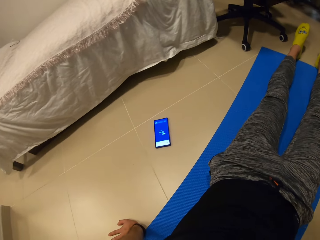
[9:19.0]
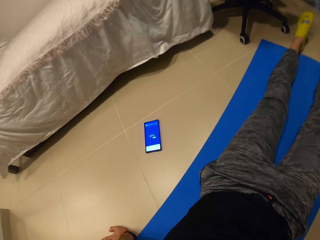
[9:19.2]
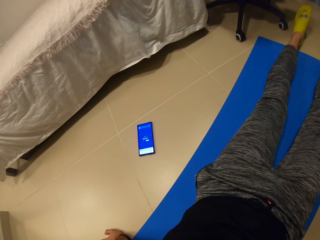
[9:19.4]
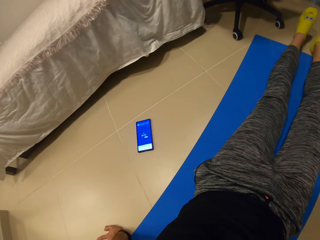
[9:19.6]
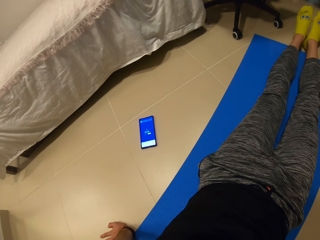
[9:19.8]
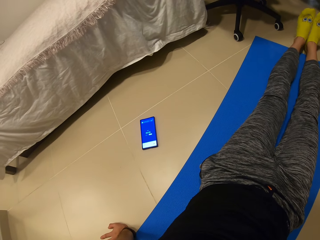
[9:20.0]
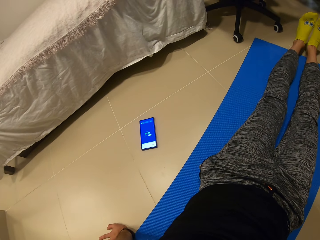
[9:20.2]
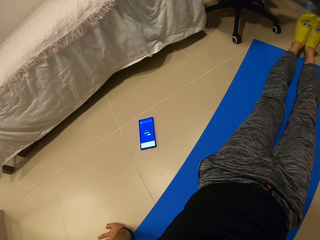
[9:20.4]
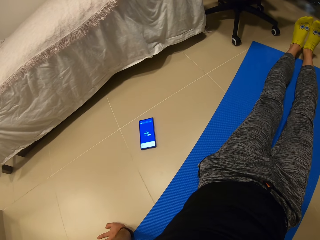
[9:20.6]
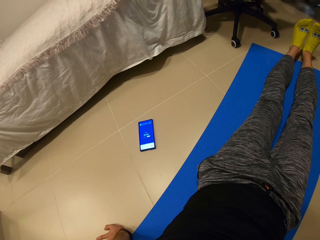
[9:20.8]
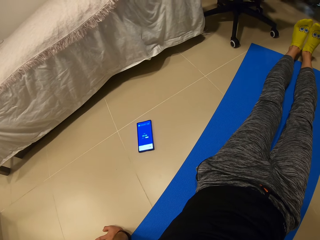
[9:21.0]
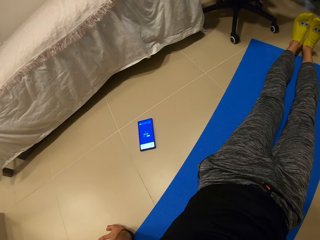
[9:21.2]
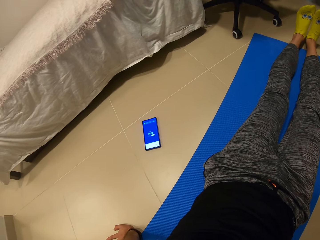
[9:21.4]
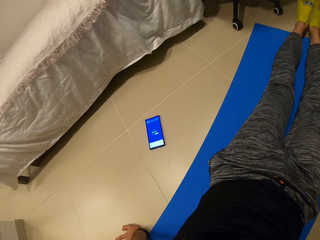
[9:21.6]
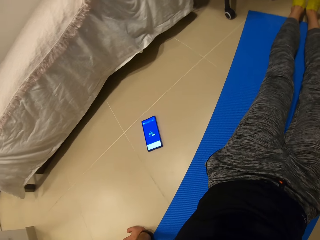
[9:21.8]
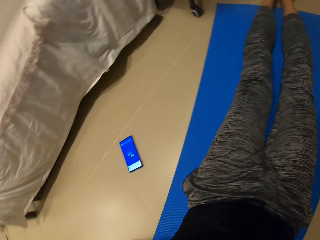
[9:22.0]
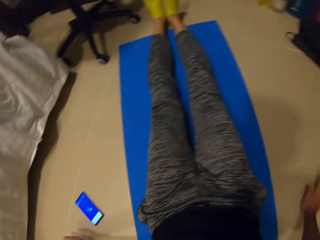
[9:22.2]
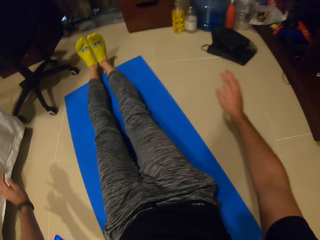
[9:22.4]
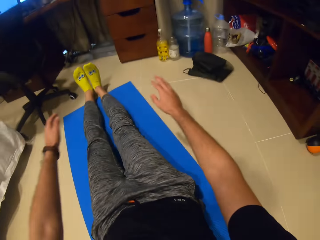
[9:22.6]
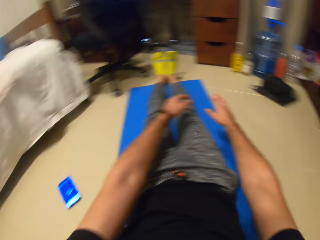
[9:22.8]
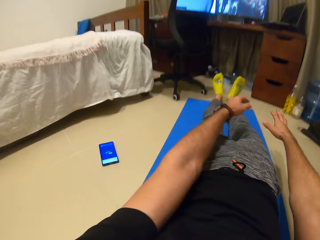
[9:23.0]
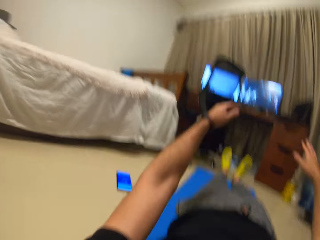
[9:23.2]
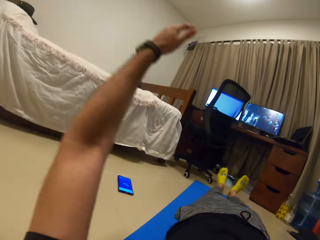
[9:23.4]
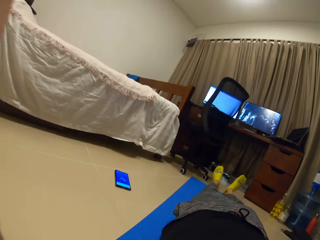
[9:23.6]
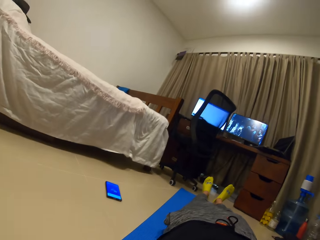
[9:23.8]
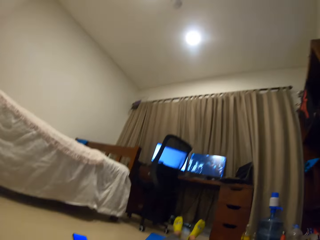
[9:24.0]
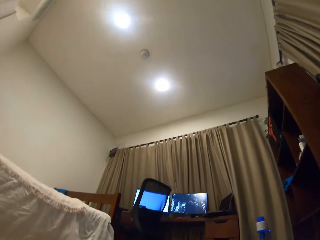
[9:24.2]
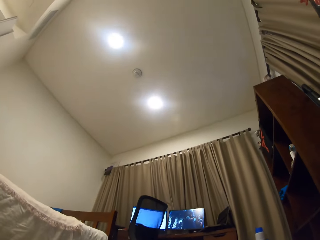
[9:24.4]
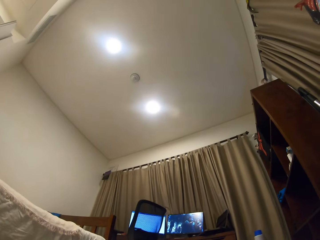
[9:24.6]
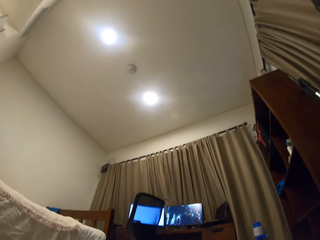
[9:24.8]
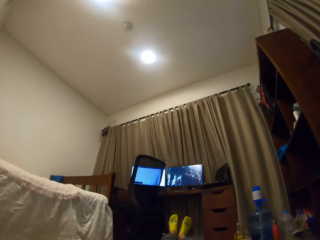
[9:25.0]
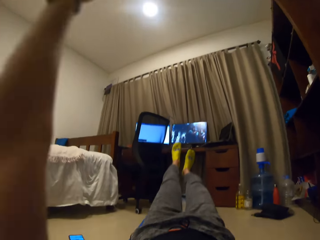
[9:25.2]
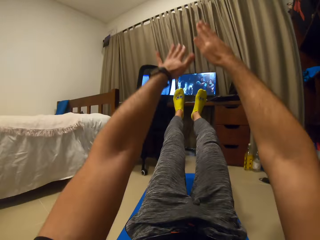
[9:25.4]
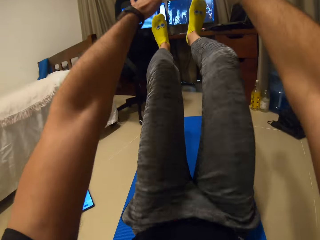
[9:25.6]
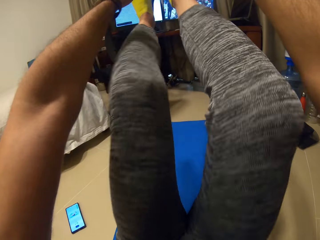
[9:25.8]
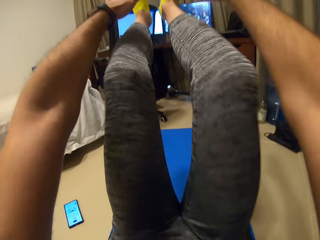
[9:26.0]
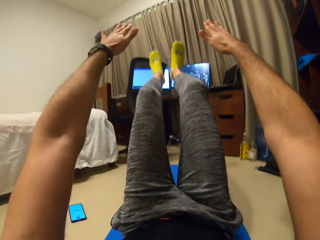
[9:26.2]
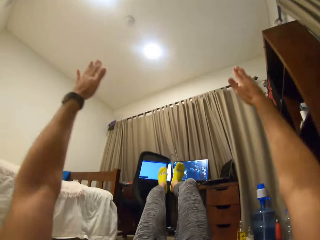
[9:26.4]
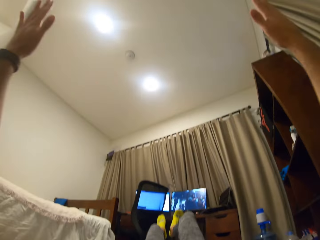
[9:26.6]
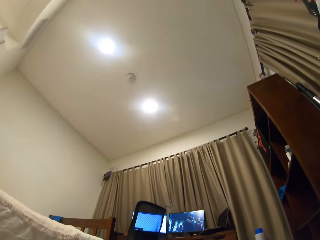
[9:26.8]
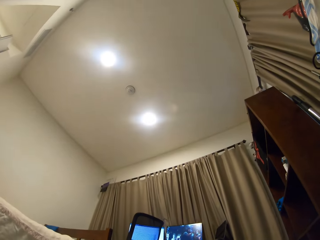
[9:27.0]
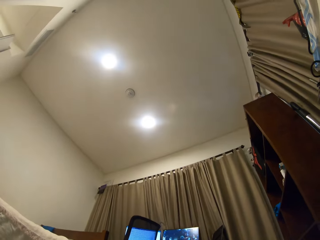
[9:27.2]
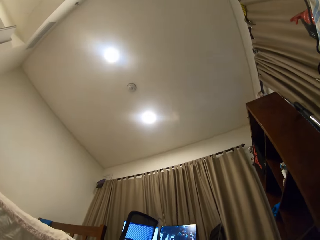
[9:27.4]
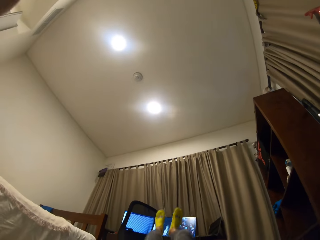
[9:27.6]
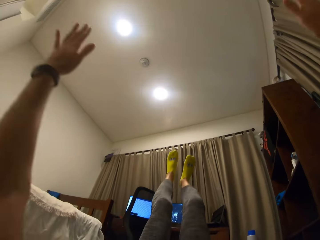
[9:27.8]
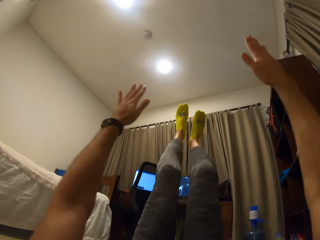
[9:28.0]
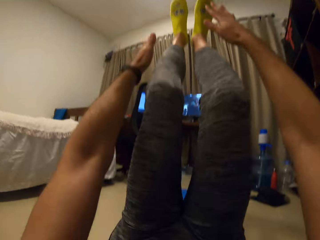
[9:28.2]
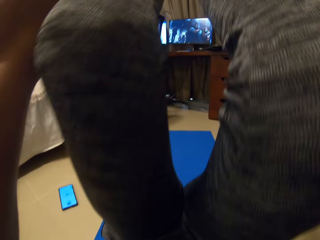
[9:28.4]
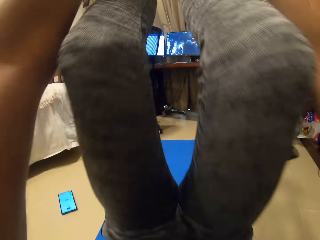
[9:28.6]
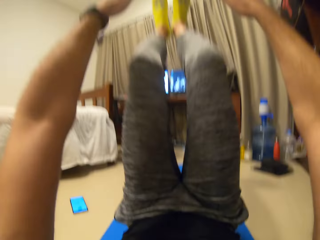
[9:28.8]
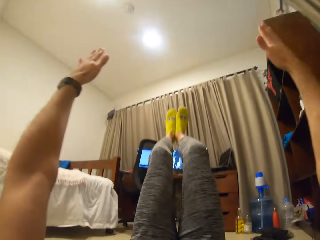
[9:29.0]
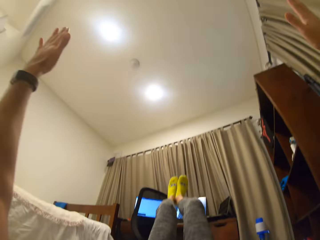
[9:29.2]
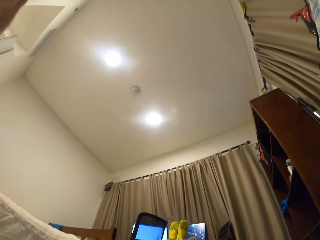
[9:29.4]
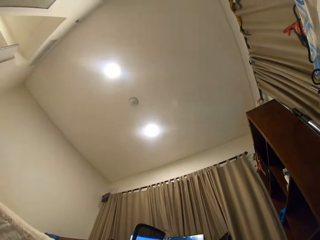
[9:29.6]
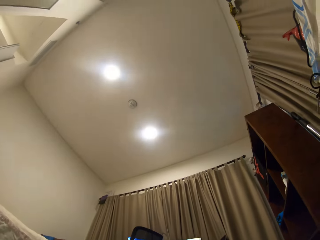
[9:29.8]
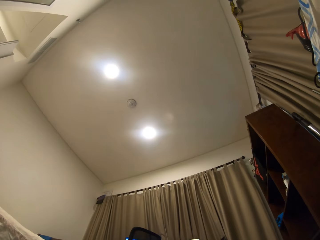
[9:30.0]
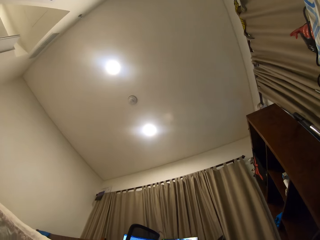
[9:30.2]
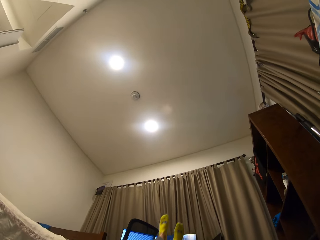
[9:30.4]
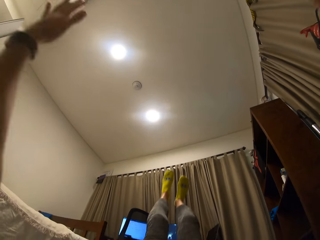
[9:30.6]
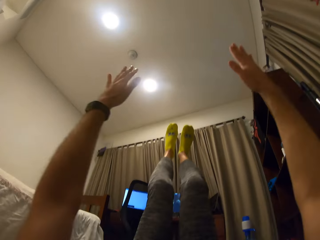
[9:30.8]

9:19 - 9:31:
The camera wearer moves on the carpet. They exercise. They stretch their hands.

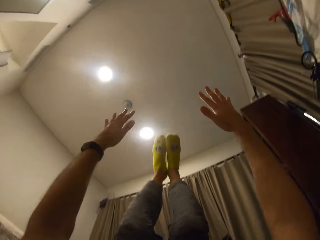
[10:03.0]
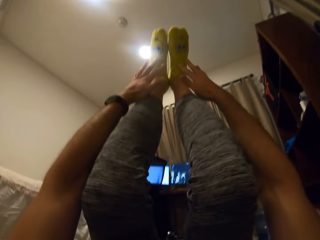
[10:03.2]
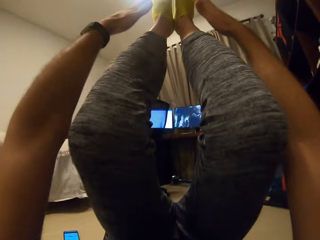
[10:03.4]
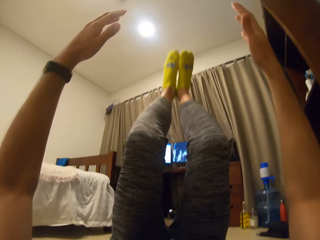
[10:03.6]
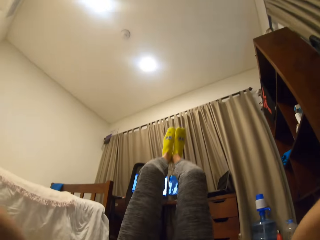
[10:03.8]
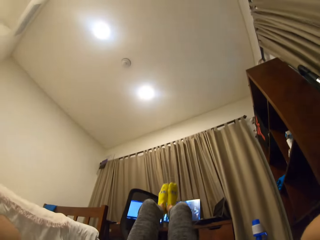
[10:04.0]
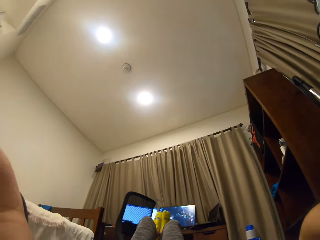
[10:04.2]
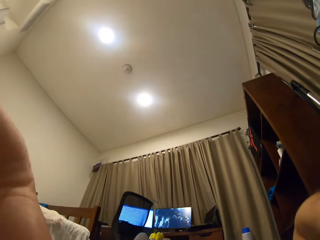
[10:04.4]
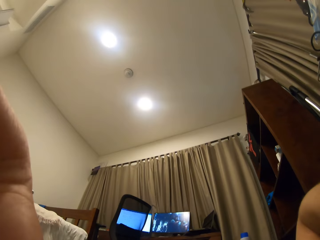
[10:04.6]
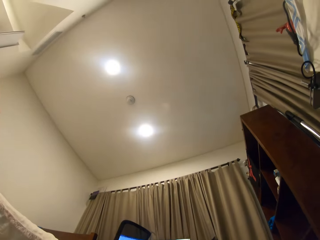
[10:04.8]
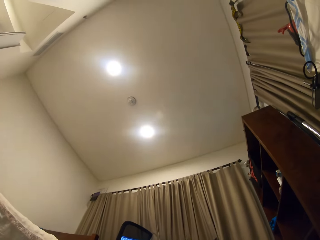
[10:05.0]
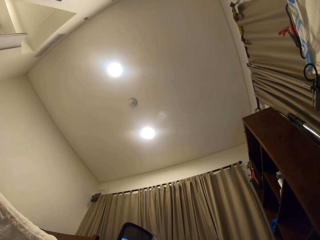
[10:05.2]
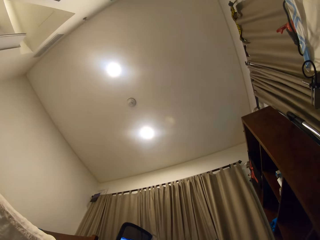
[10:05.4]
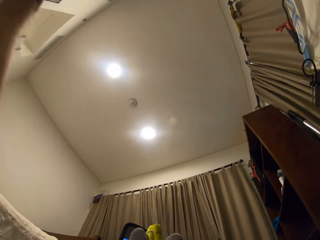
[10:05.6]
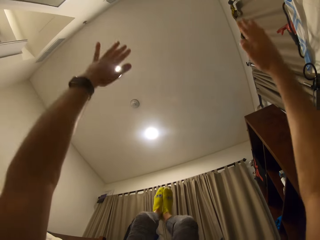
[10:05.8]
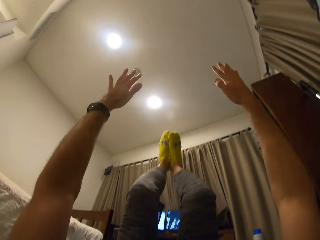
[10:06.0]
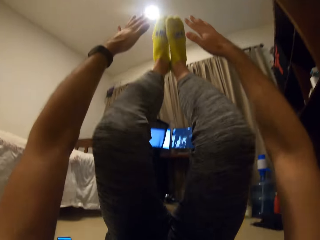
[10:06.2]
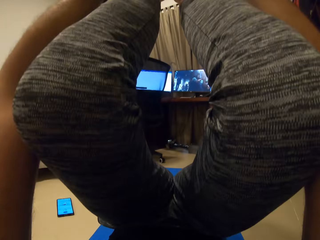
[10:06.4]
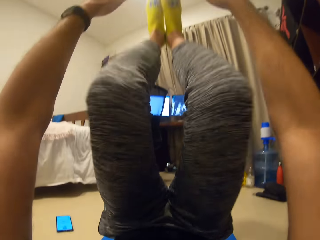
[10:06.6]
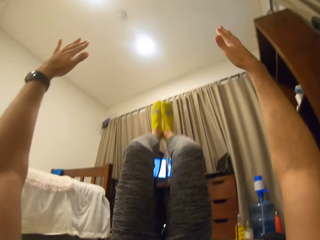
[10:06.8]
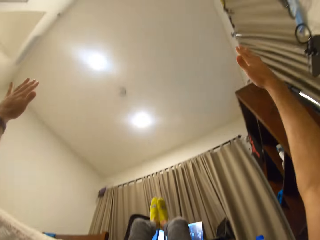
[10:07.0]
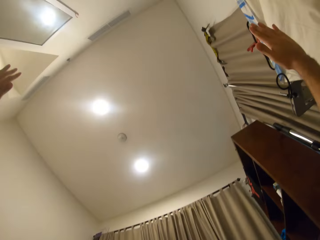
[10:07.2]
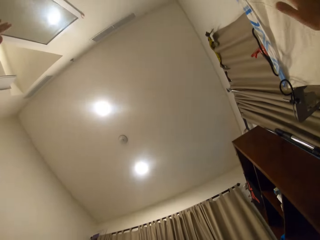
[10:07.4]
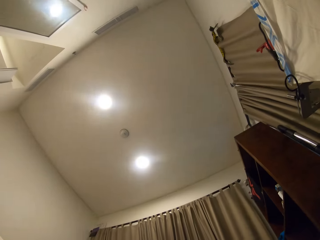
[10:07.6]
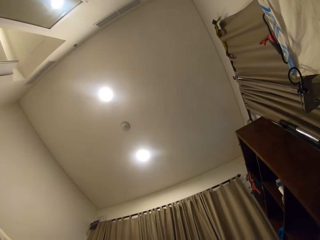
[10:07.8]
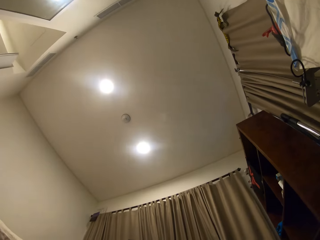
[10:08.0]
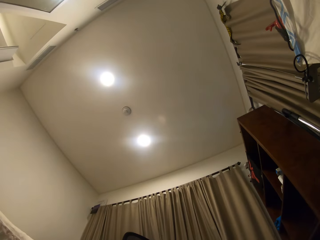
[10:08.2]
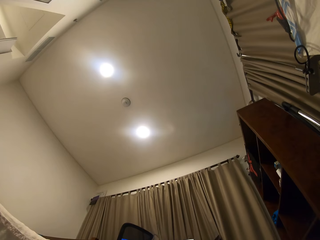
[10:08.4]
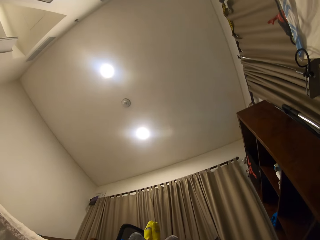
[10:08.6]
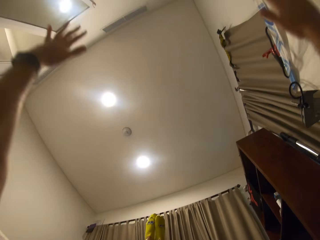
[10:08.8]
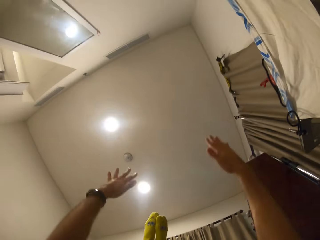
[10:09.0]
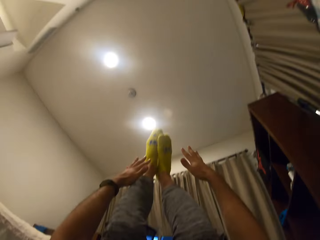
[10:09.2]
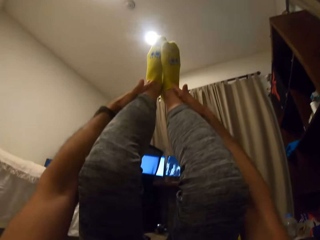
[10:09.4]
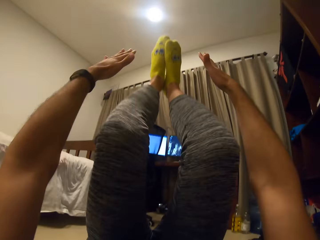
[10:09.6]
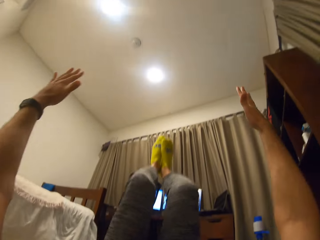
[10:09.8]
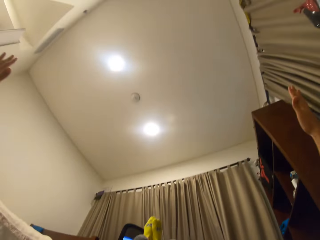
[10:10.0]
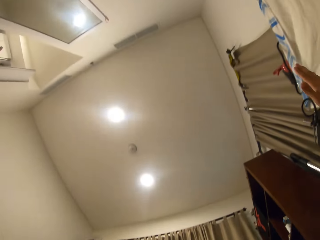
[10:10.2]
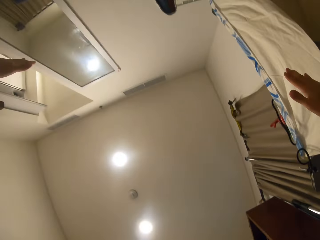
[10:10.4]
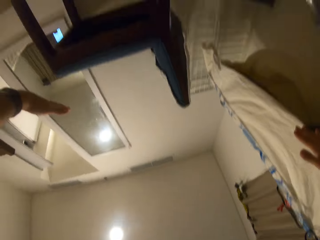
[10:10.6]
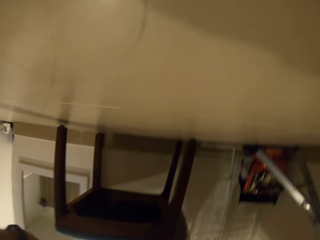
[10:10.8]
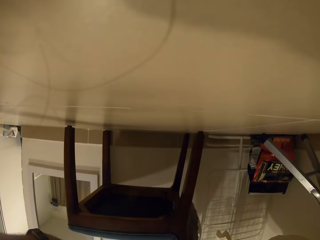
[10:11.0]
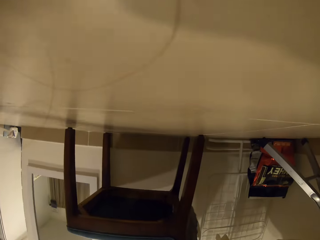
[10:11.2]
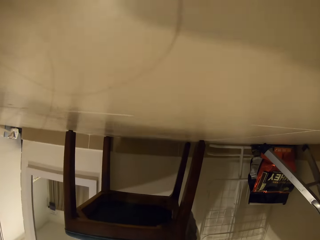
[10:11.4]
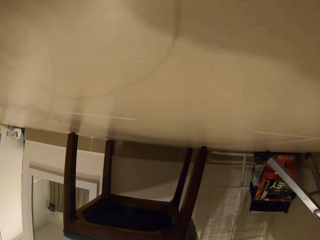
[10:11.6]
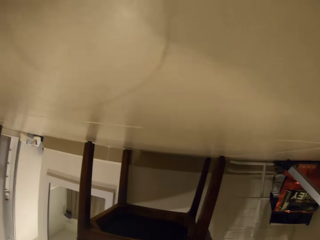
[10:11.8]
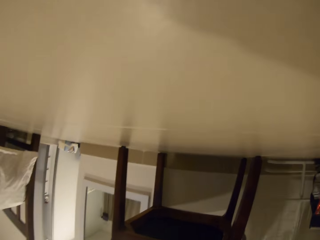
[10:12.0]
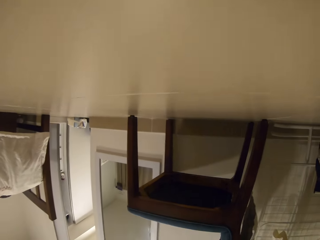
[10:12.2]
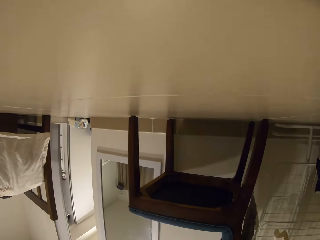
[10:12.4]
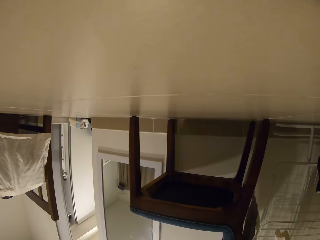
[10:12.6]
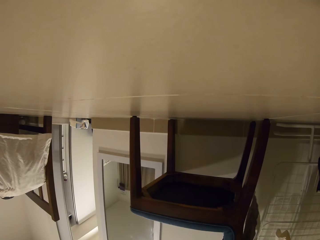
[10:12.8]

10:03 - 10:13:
The camera wearer touches his camera. He does crunches on the exercise mat. He drops his camera on the floor.
